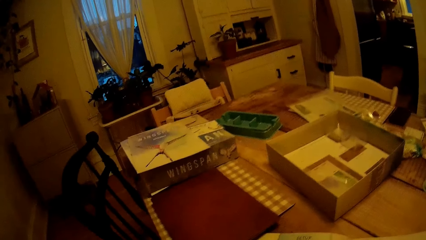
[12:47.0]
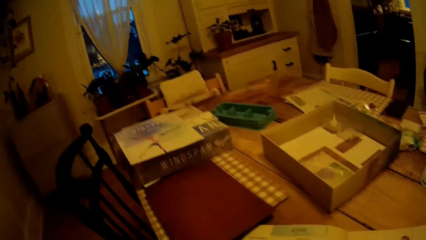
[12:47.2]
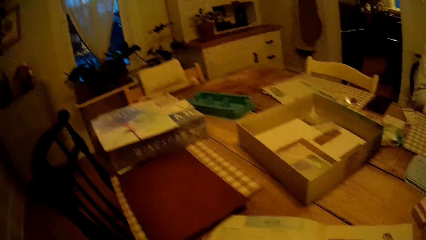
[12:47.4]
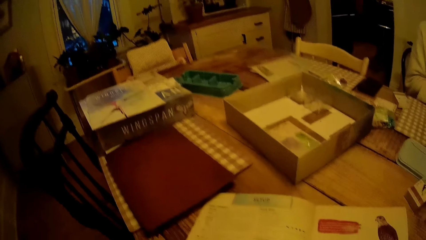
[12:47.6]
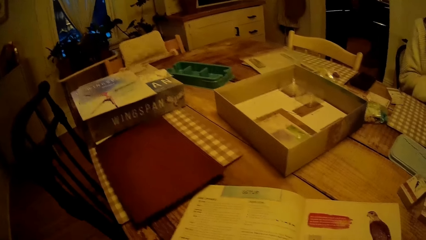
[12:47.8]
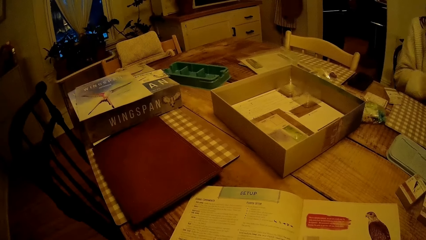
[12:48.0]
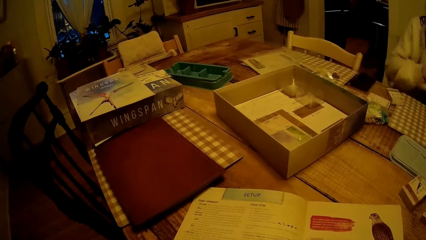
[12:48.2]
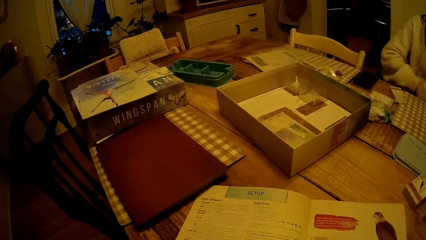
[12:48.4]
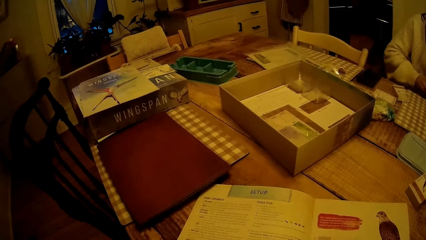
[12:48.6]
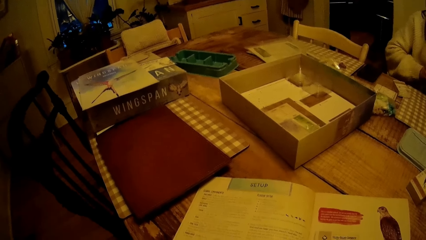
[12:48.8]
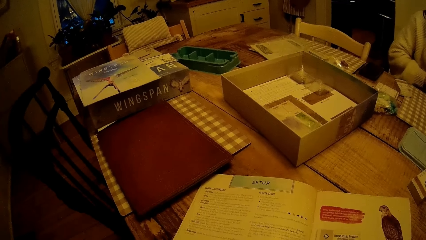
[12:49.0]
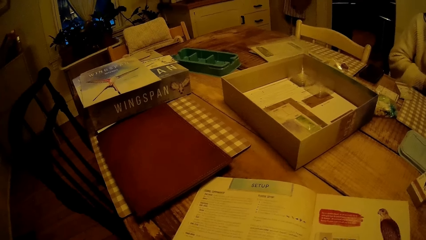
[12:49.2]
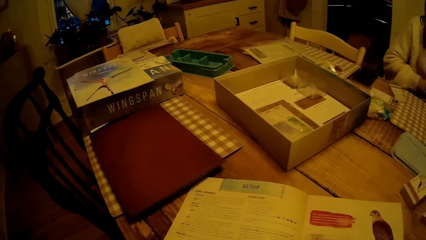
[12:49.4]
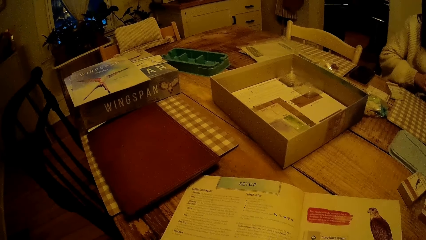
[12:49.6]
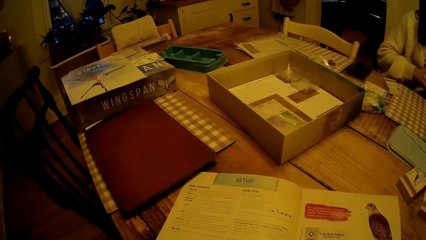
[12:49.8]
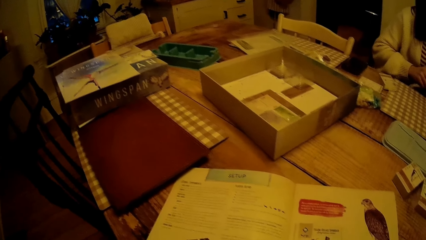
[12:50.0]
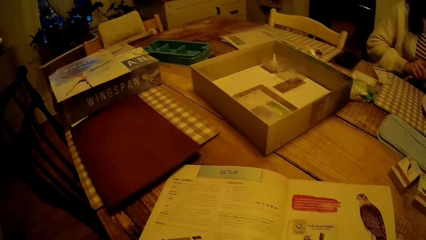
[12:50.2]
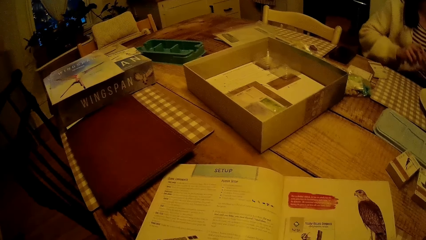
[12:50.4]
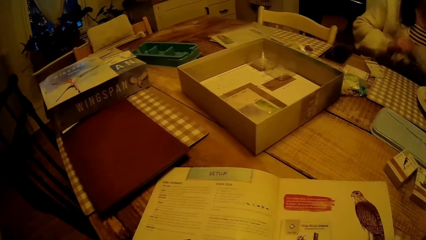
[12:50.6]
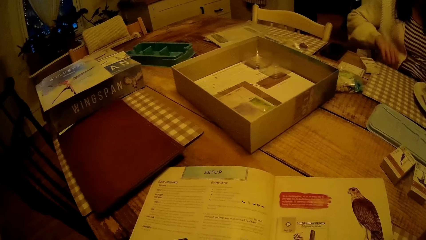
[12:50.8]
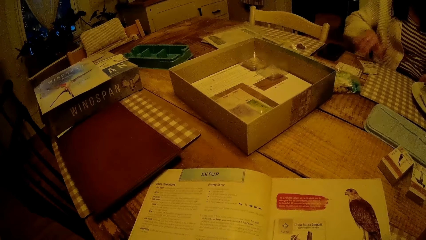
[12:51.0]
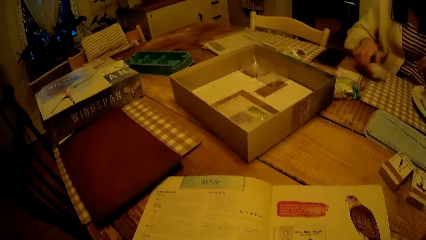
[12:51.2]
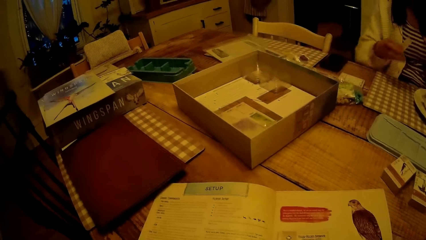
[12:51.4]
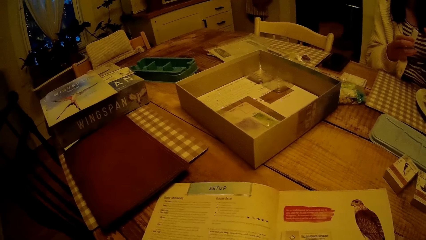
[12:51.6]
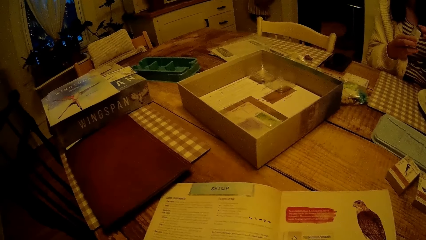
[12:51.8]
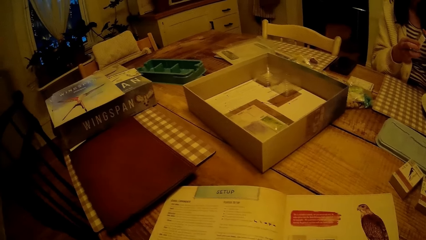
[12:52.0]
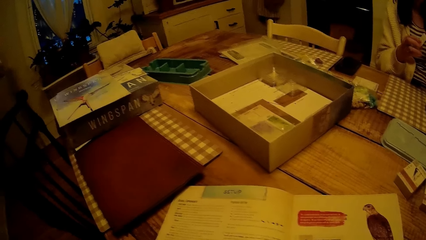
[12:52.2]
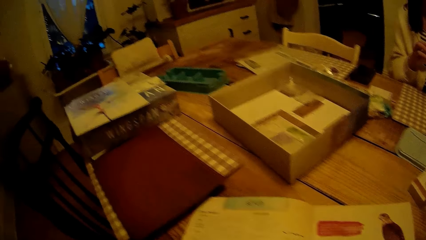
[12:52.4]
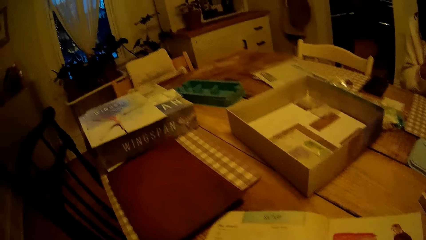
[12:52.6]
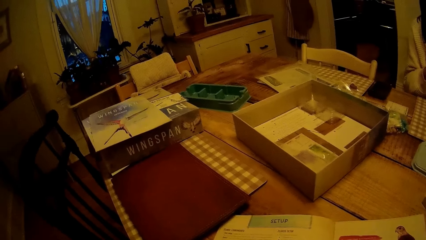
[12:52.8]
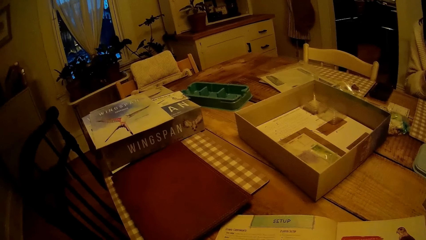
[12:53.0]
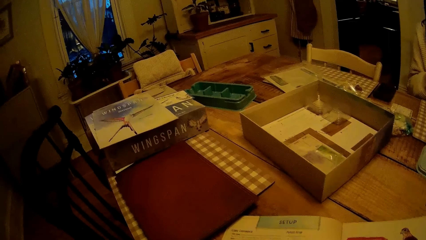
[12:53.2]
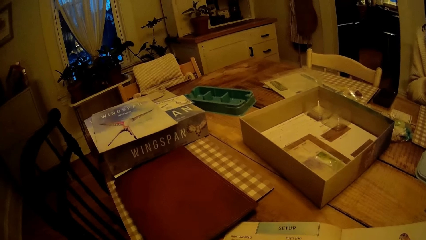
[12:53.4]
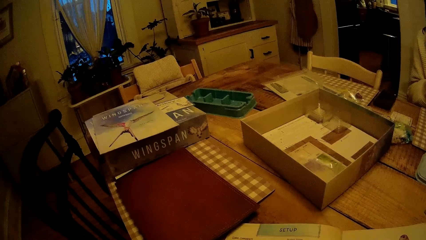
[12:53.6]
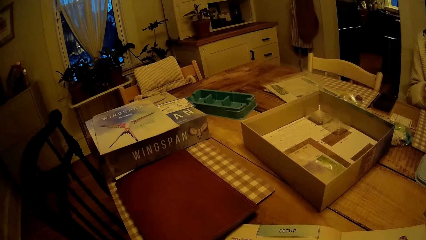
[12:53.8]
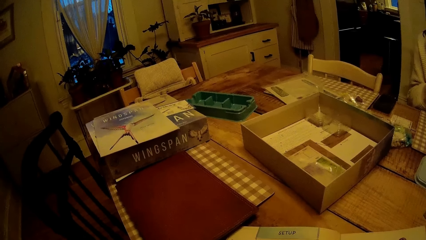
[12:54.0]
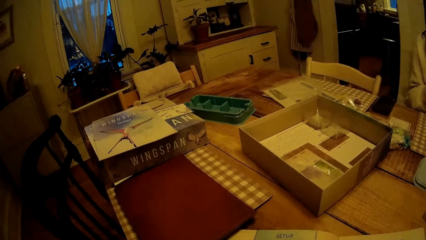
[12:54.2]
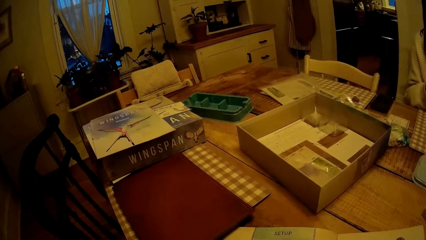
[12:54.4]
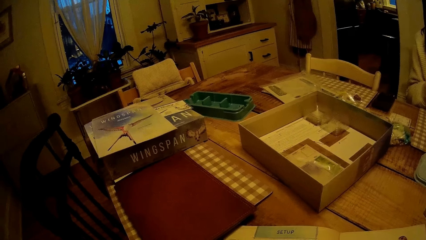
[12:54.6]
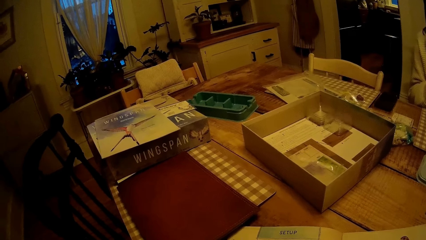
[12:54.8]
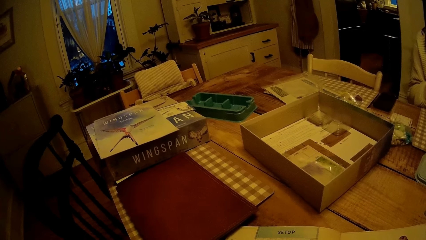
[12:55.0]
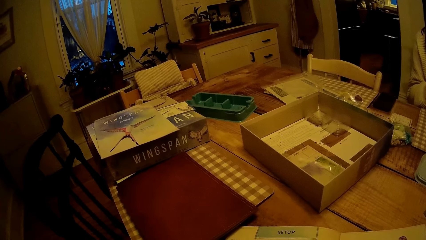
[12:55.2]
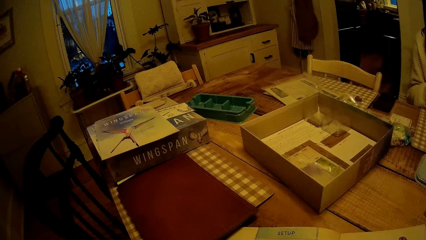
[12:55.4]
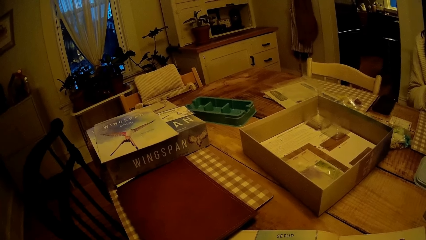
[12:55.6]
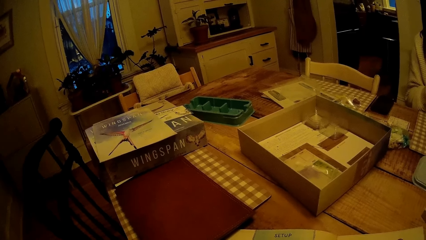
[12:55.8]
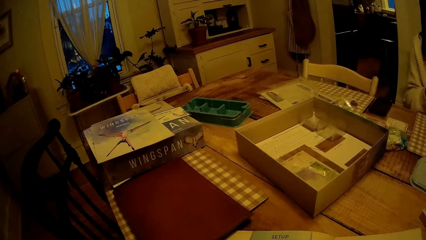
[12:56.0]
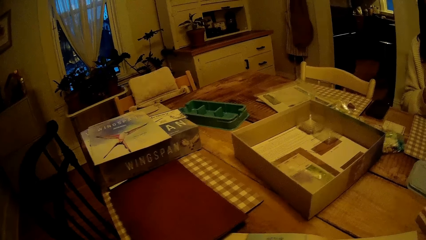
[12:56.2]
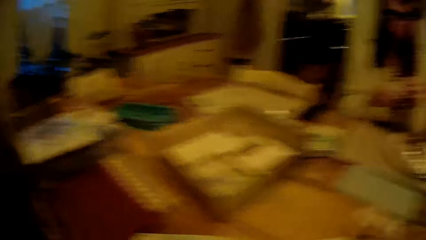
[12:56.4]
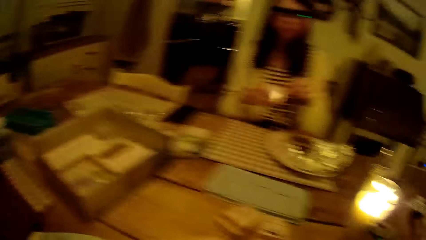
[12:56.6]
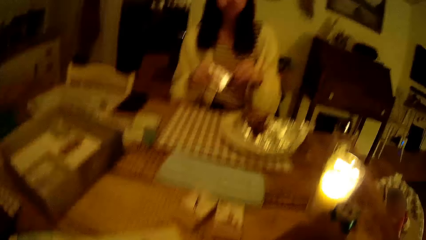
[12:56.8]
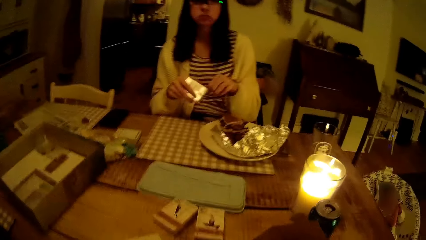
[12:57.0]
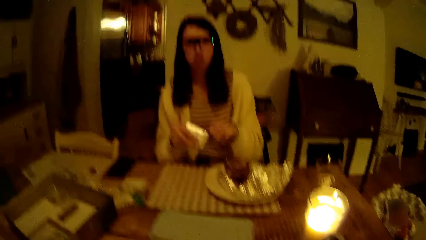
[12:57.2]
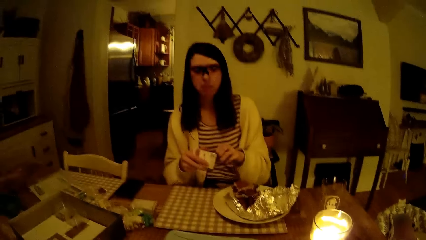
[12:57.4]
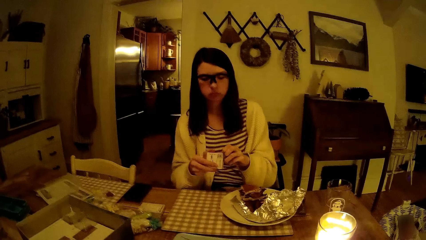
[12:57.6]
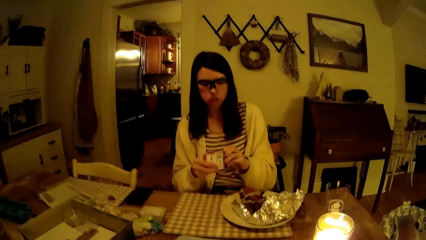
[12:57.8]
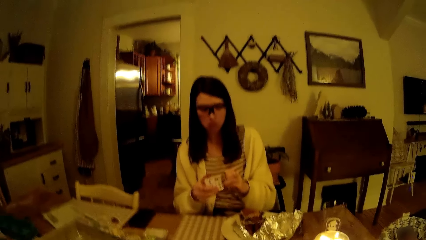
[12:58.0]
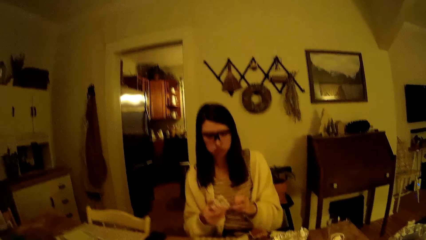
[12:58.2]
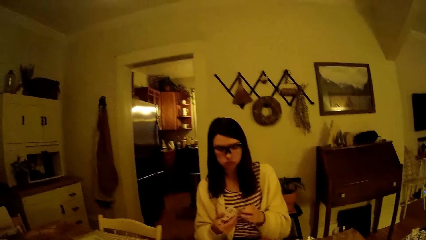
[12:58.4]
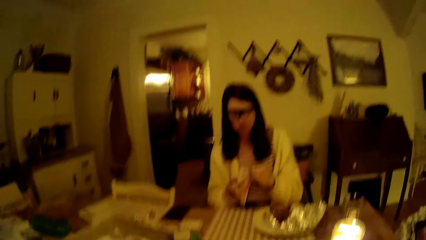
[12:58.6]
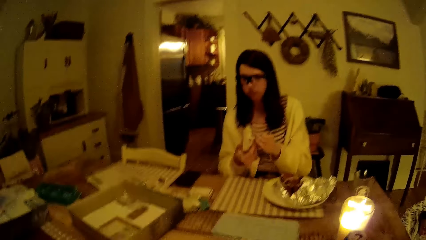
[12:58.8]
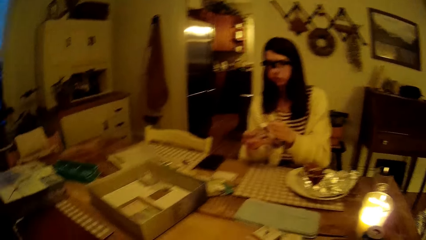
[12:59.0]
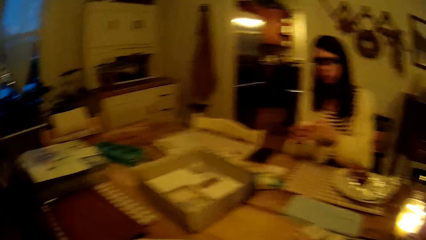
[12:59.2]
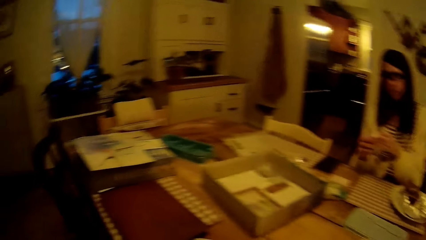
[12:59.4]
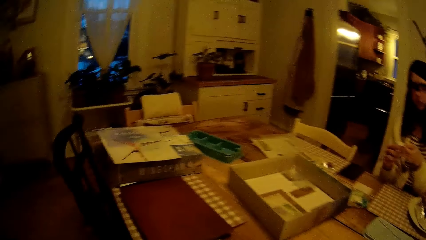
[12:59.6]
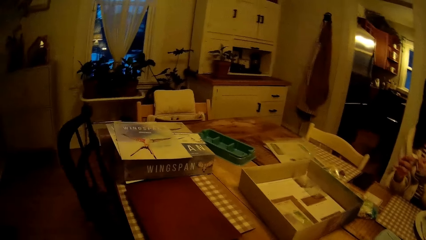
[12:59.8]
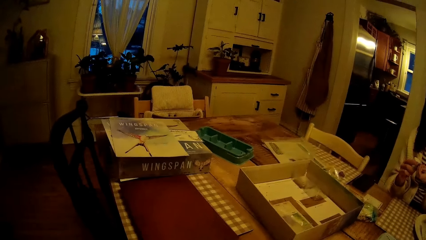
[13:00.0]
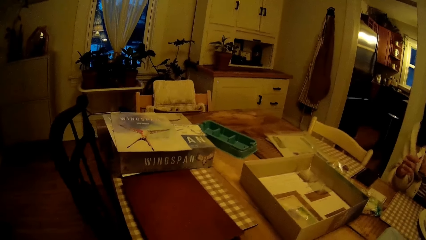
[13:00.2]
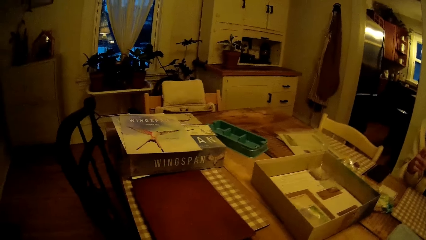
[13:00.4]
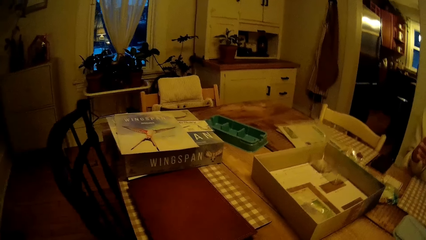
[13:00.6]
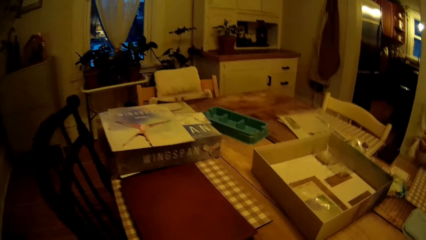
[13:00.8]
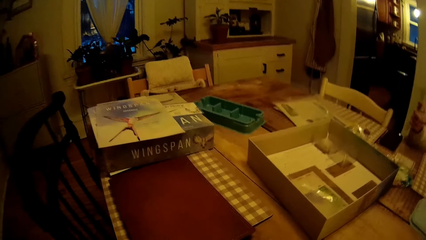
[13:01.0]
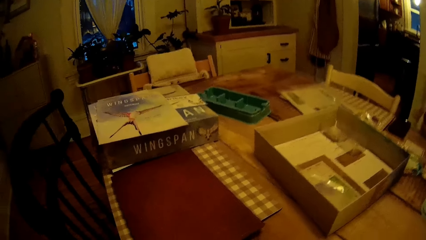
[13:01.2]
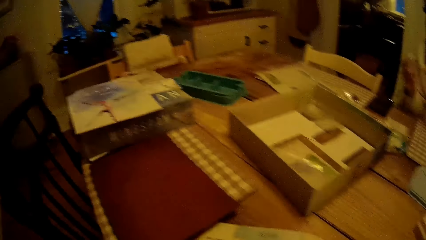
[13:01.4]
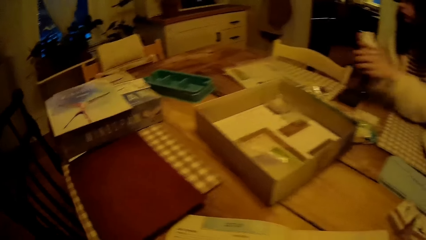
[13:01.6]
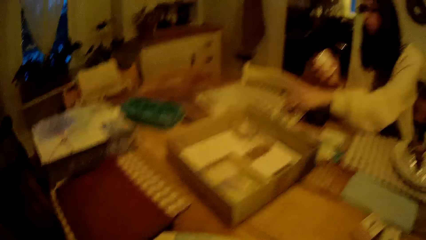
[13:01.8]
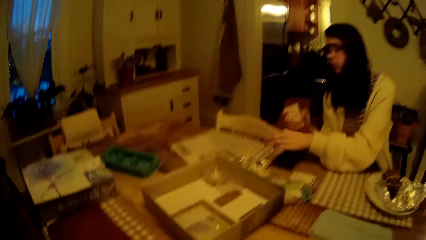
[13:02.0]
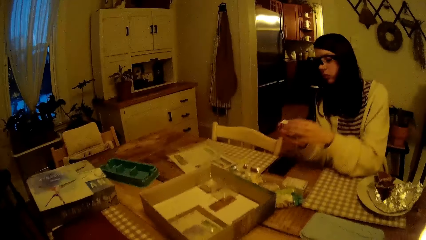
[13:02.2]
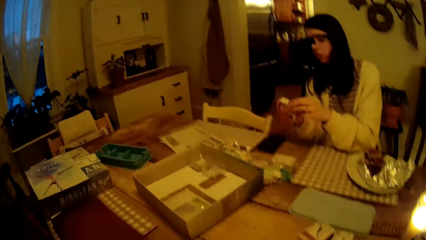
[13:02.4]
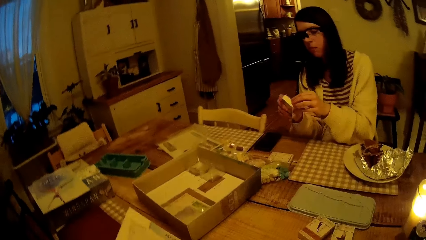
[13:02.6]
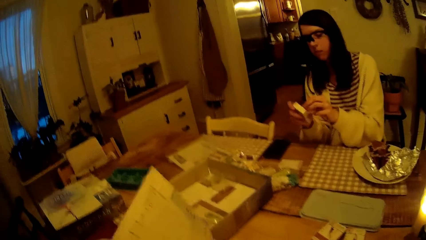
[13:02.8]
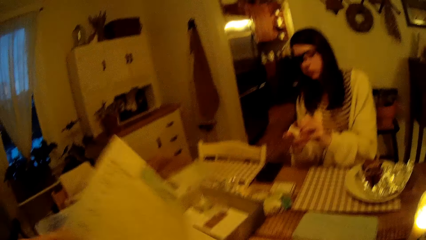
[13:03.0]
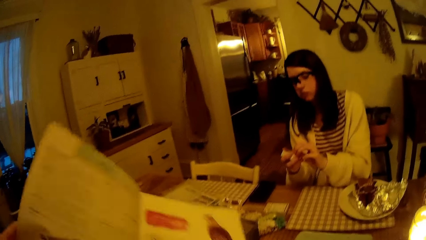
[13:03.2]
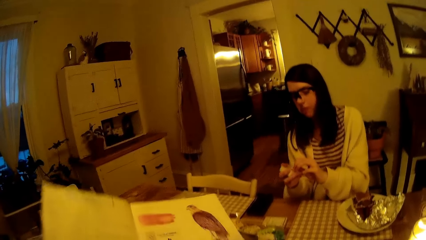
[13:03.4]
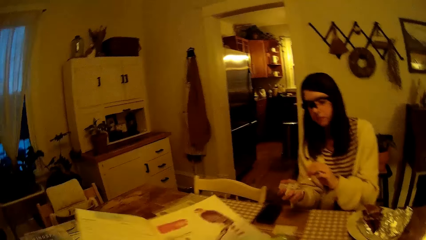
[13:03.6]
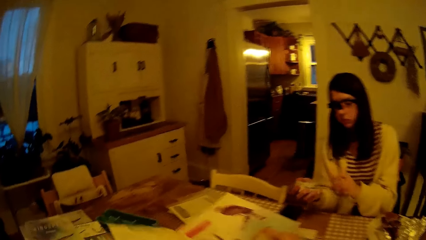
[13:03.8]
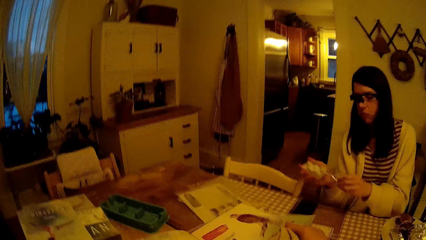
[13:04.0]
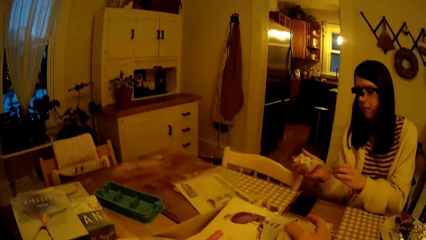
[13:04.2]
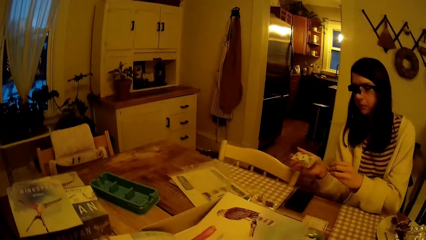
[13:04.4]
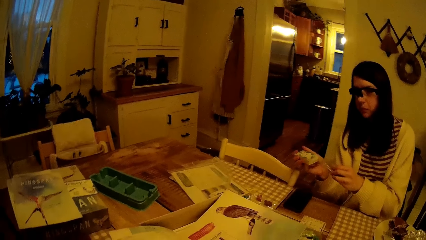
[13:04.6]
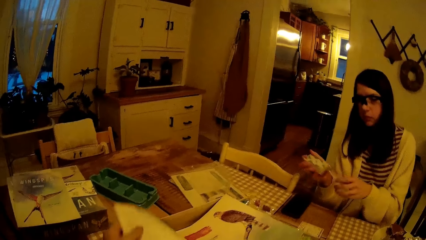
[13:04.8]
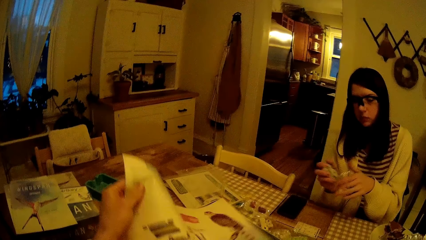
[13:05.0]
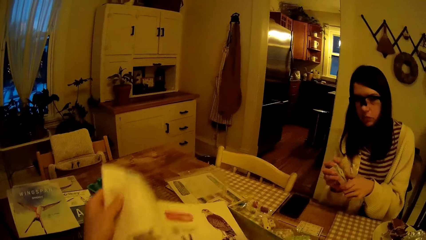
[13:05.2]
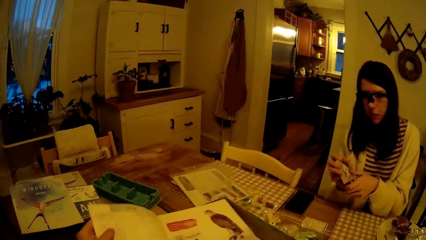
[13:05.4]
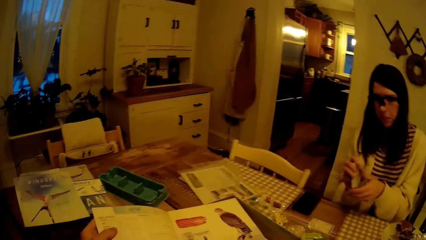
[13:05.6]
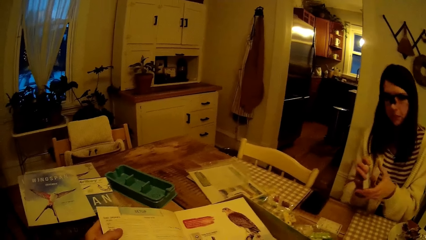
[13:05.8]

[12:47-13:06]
The camera wearer looks at the book. The woman cleans both hands with the napkin on her lap. The woman moves the cloth. The woman drops the napkin on her lap with both hands. The woman picks up the pack of cards from the table with her right hand. The woman unseals the pack of cards with both hands. The camera wearer looks around. The woman unwraps something. The camera wearer looks around. The woman drops a nylon on the table with her left hand. The camera wearer moves the book. He picks up the magazine on the table with both hands. The woman unseals the pack of cards with both hands. The camera wearer drops the magazine in the carton on the table with both hands. He looks at the book. He adjusts the magazine with his left hand.
